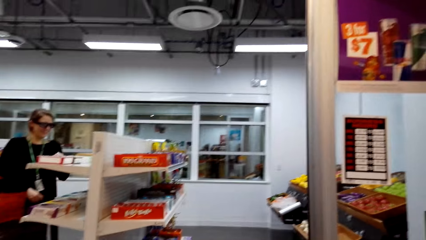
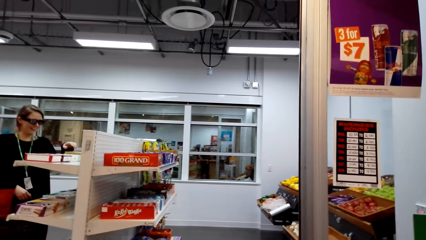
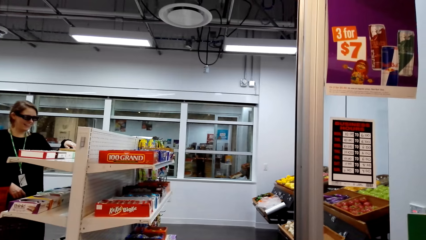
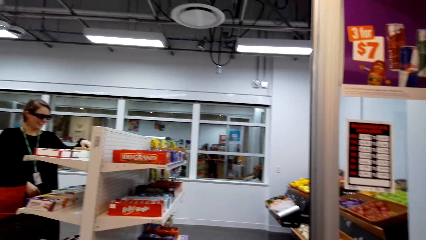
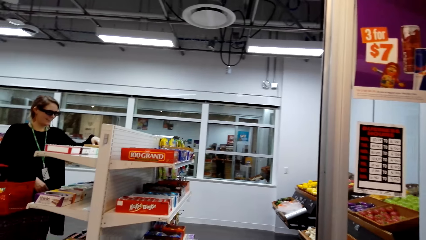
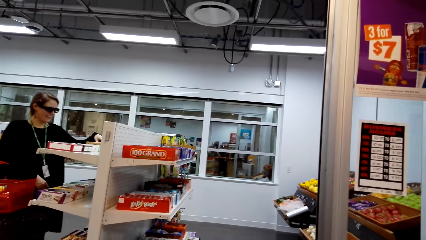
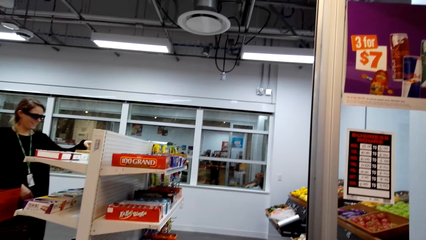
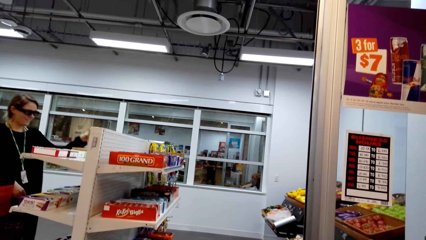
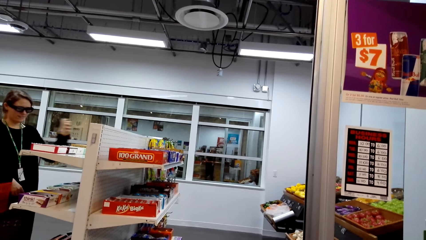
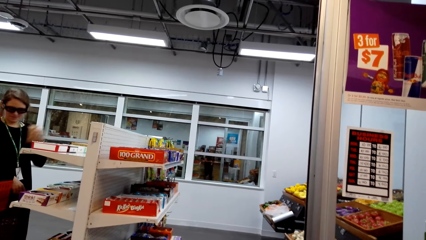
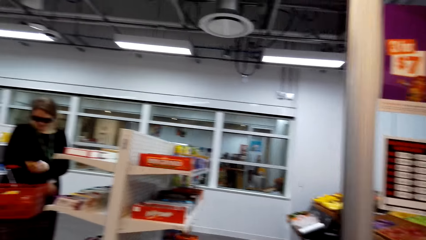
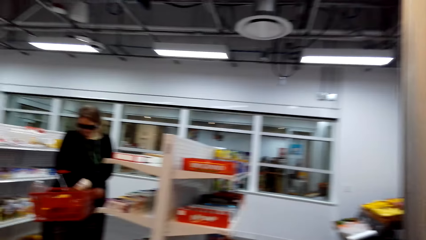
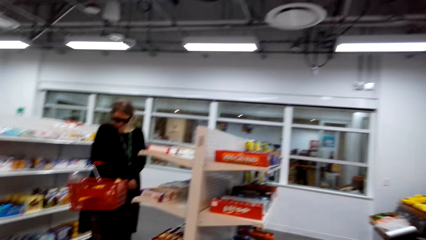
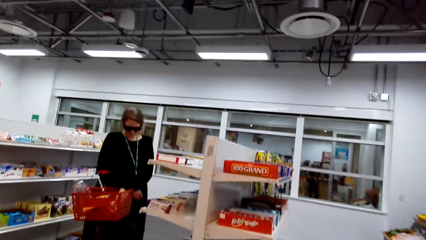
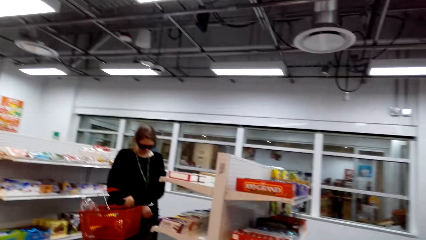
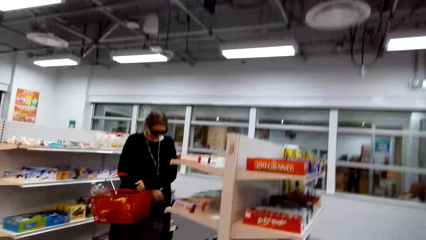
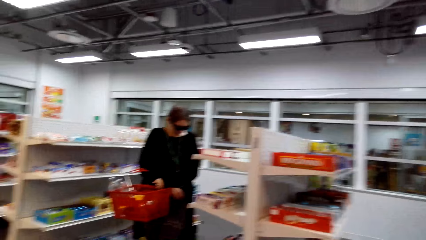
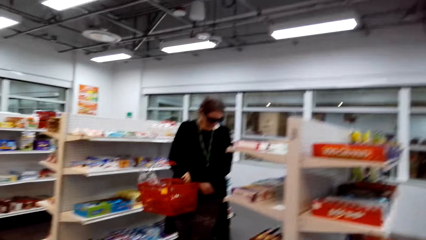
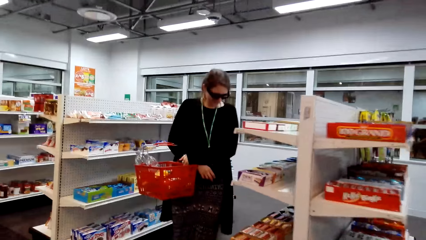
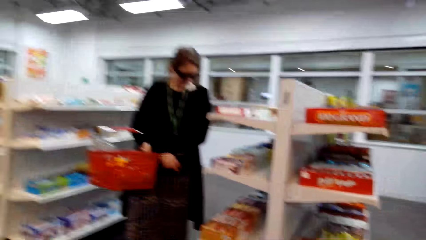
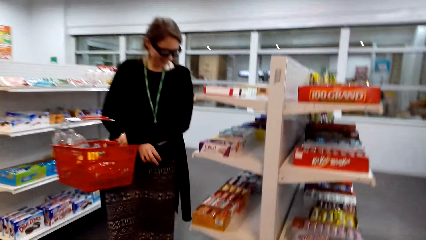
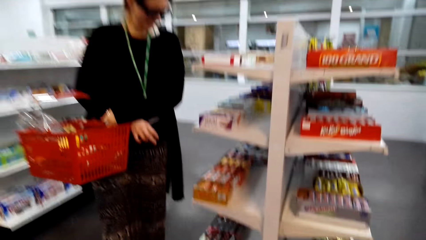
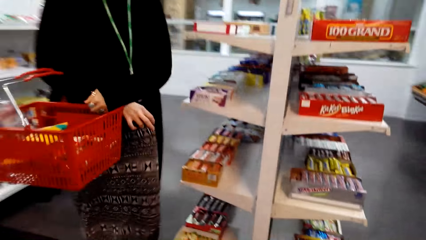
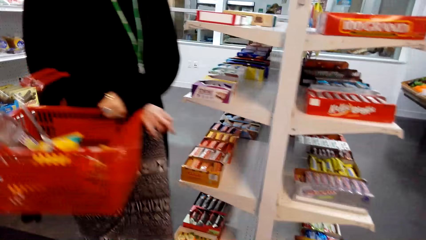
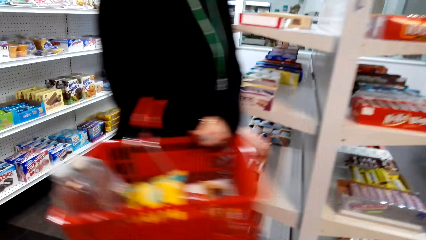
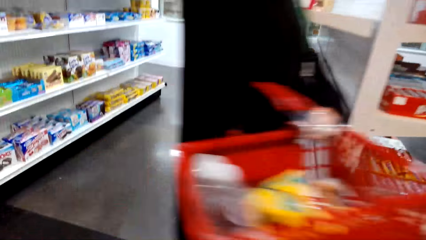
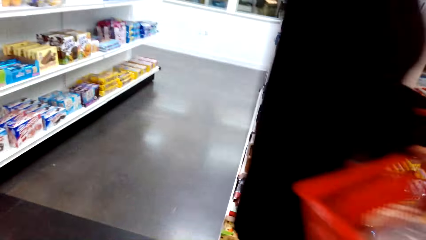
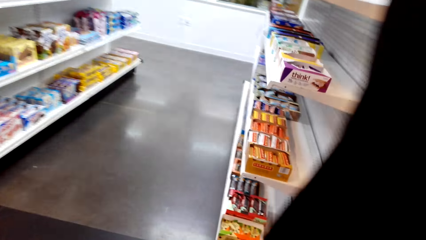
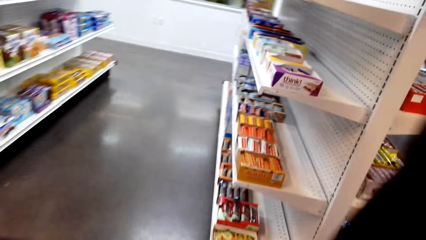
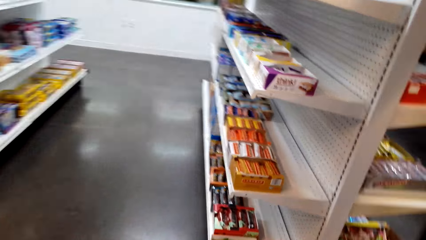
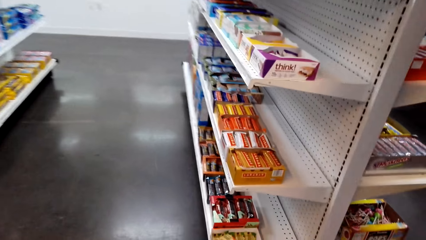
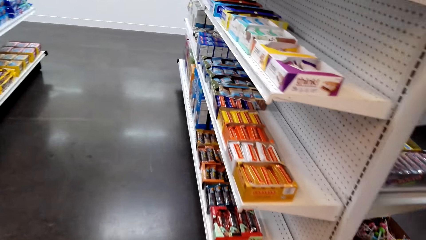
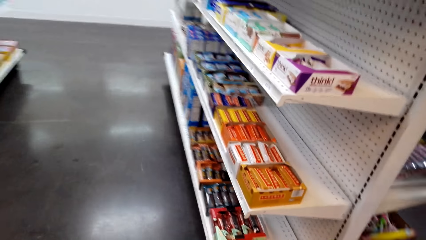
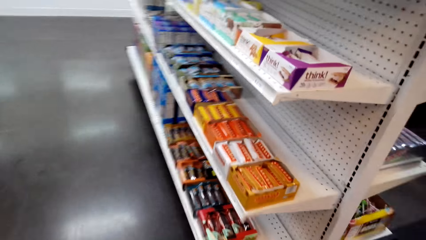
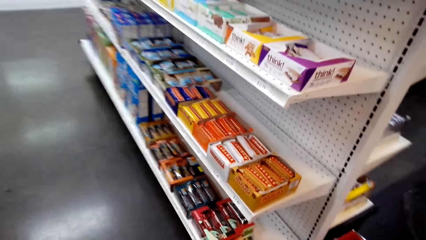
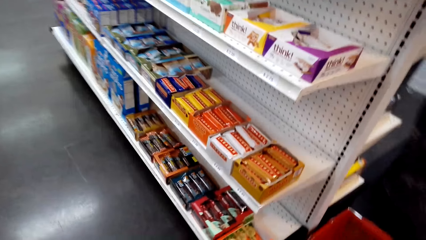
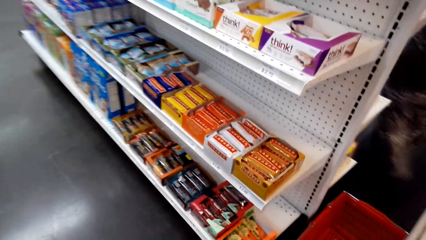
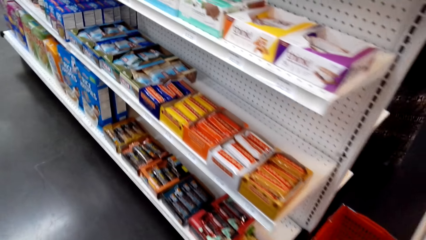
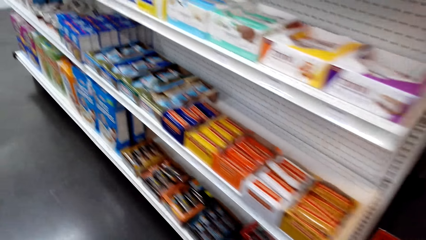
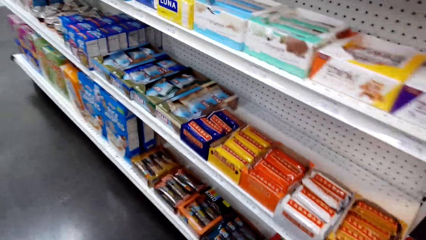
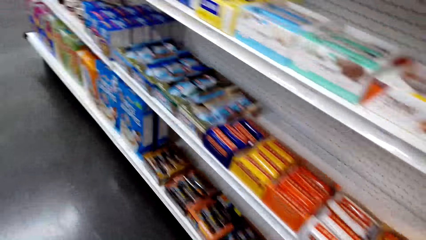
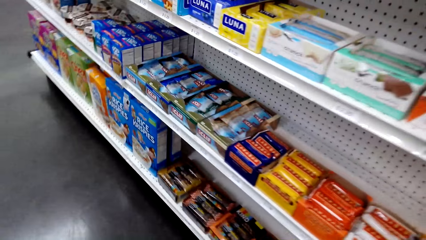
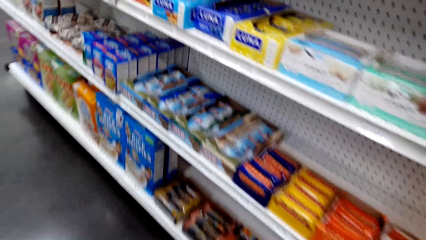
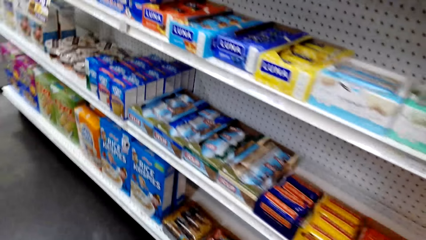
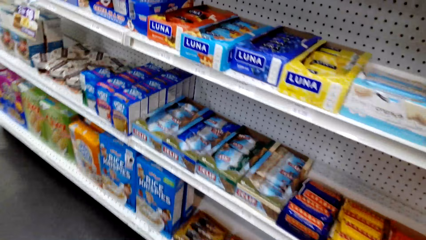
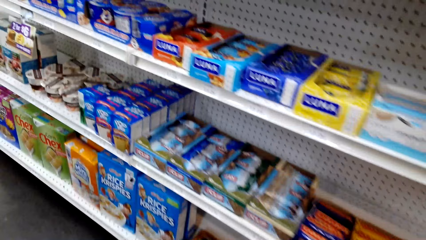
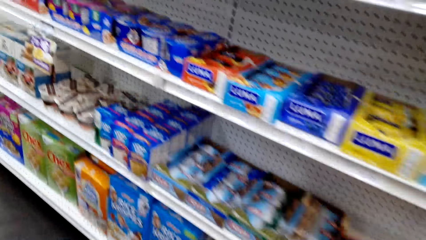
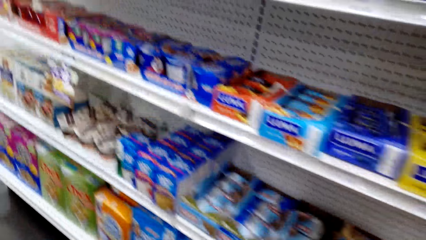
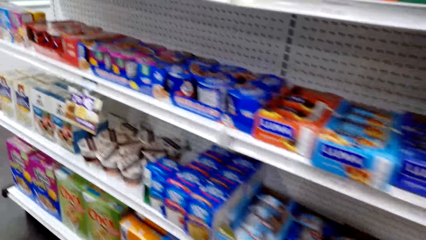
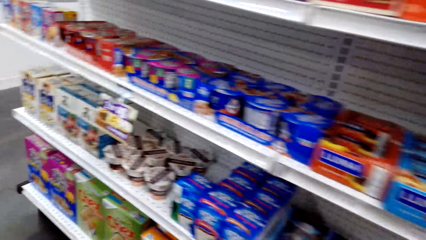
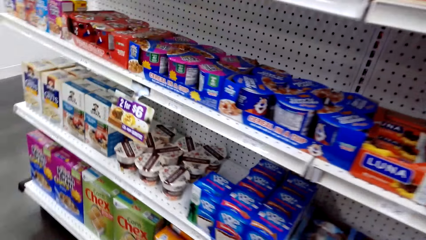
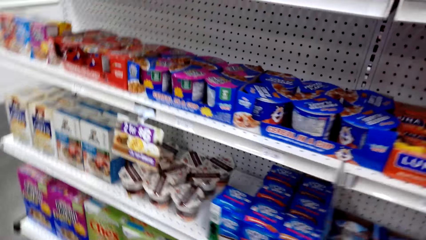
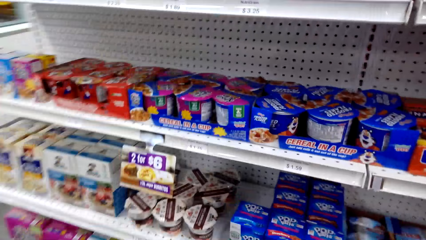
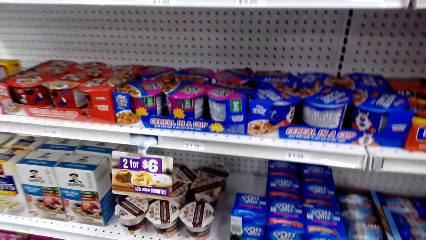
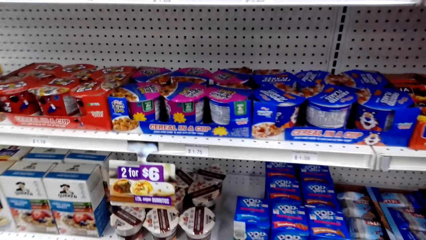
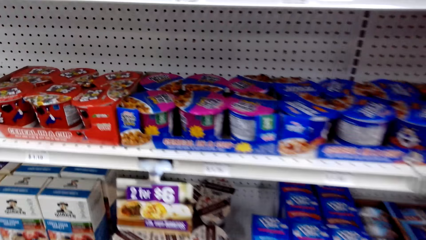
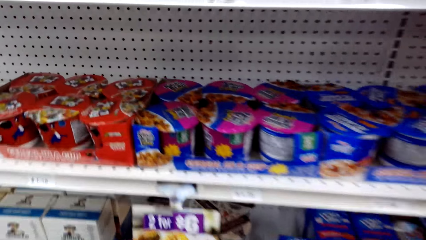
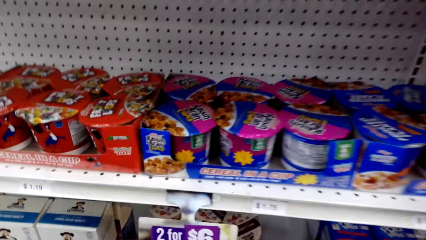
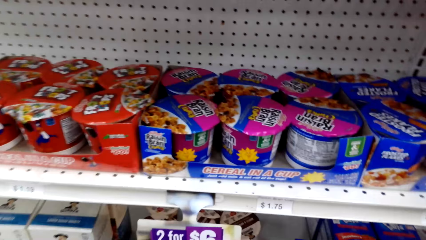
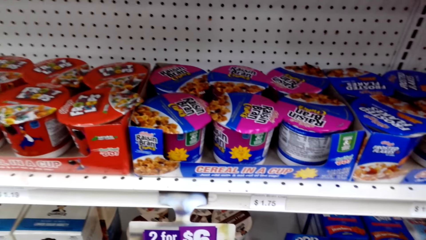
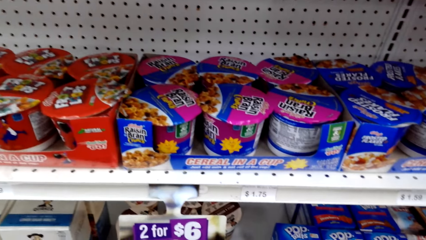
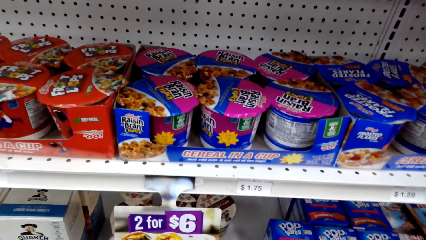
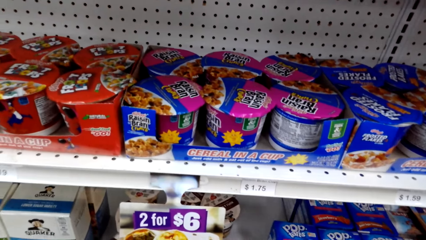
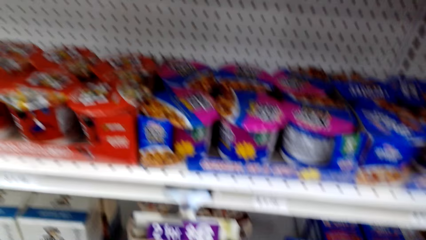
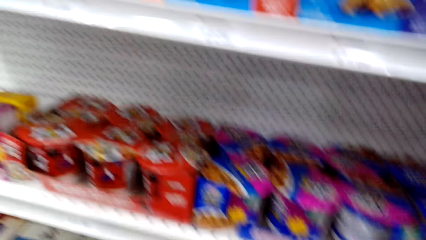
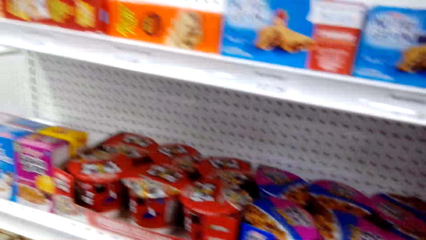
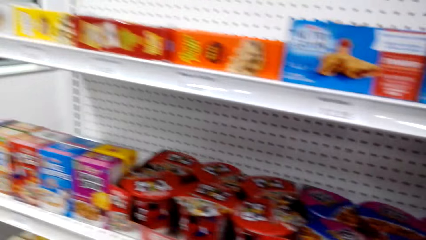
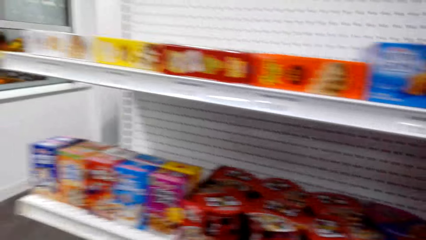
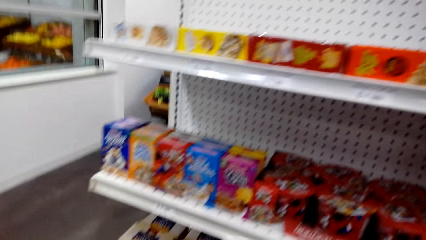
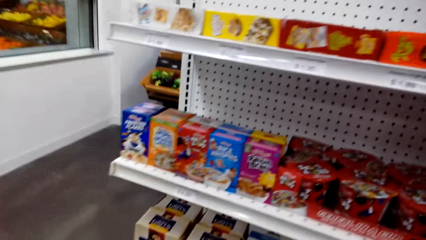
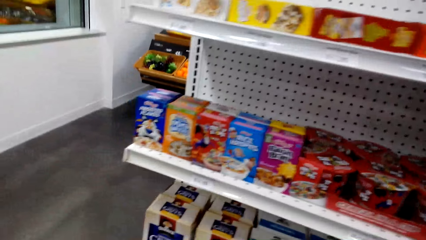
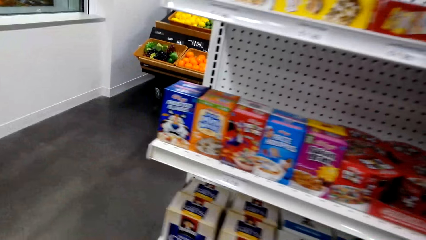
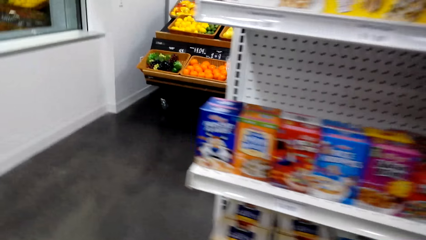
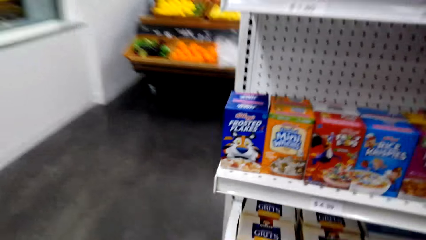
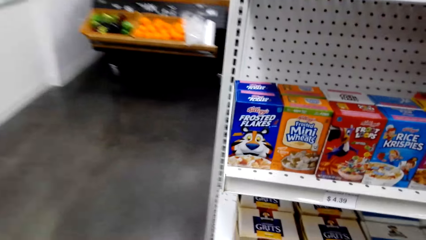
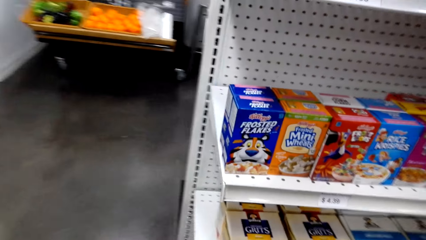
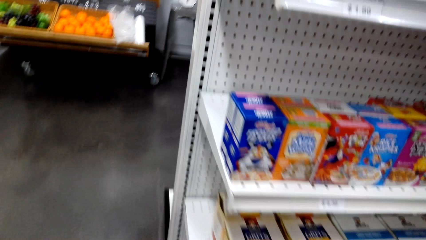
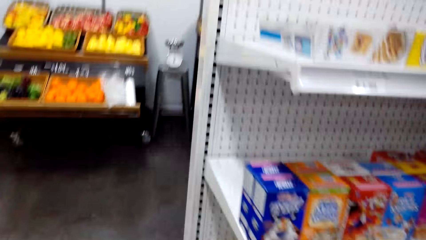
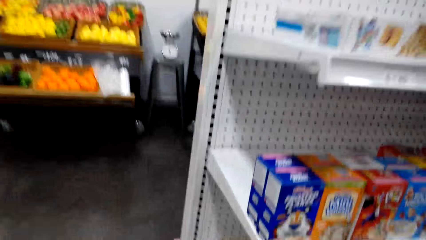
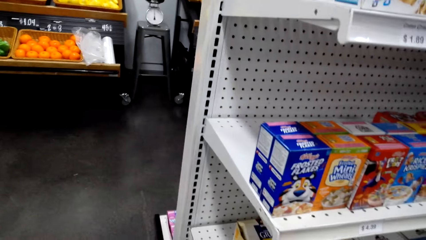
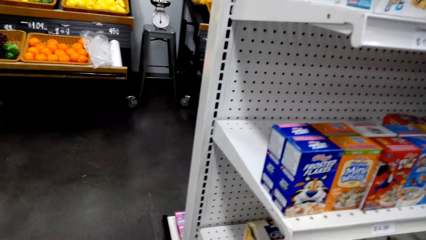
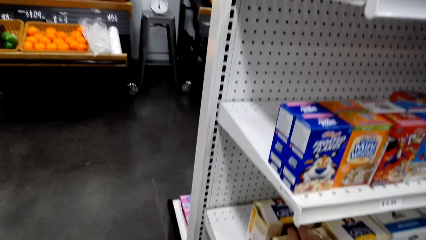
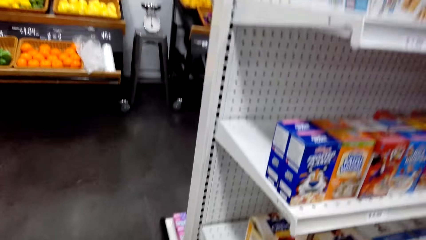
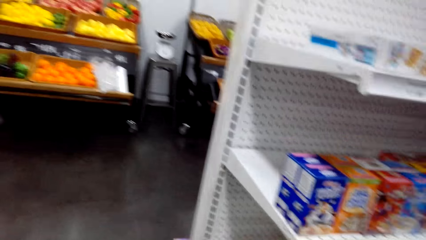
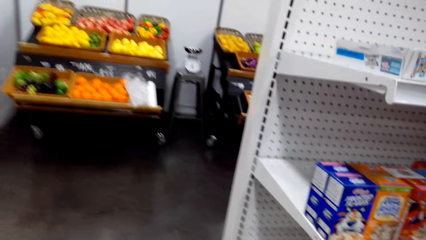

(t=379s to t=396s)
A woman touches an item in the shelf. The woman takes Luna snacks from the shelf. The woman walks. The camera wearer stares at an item.
